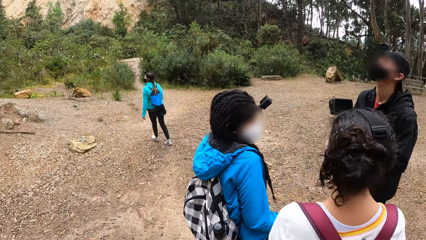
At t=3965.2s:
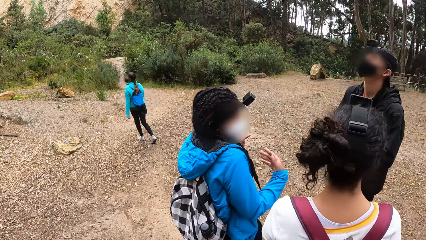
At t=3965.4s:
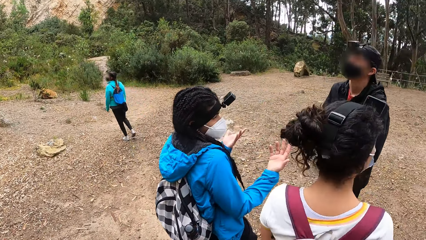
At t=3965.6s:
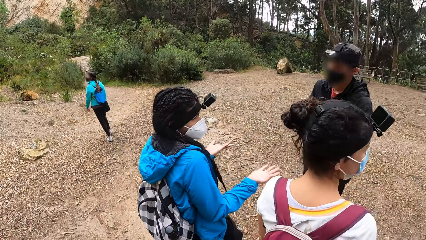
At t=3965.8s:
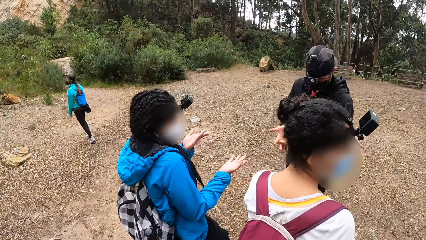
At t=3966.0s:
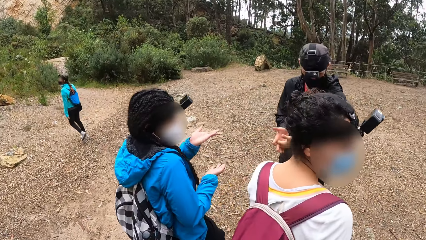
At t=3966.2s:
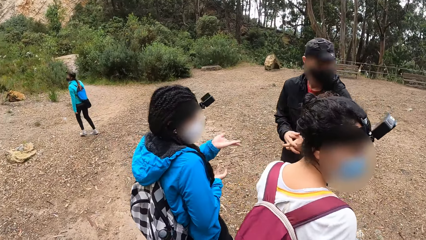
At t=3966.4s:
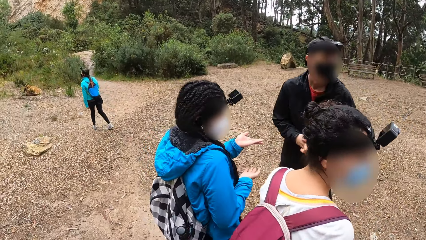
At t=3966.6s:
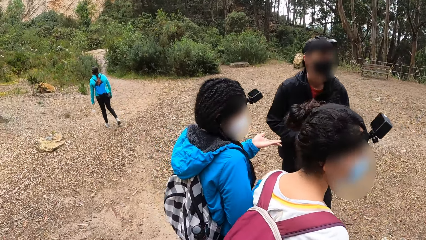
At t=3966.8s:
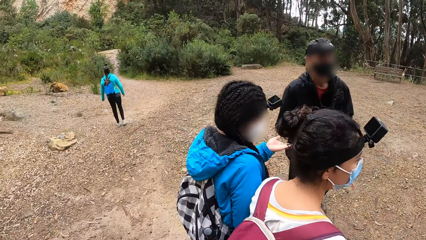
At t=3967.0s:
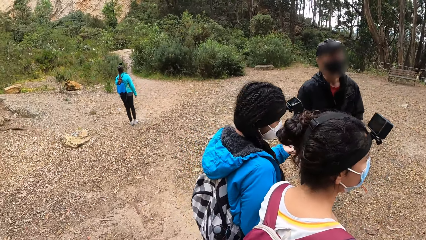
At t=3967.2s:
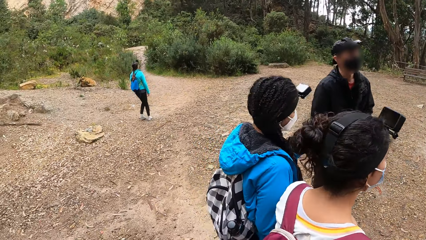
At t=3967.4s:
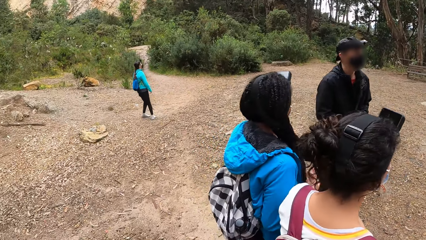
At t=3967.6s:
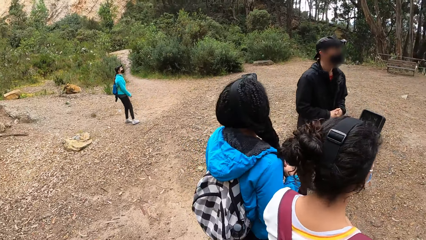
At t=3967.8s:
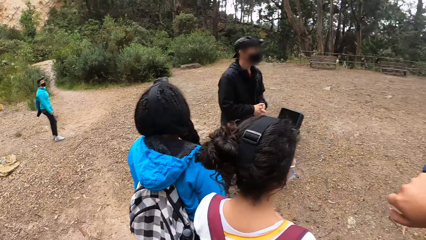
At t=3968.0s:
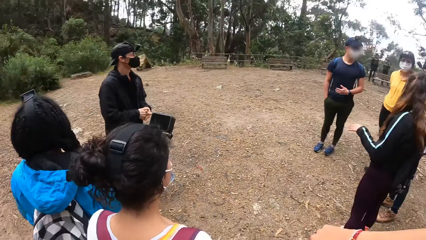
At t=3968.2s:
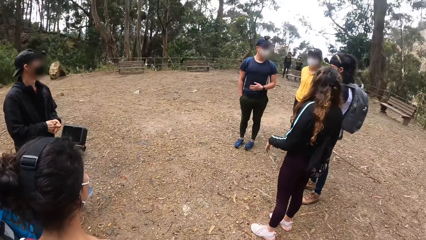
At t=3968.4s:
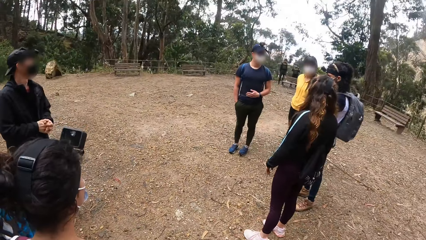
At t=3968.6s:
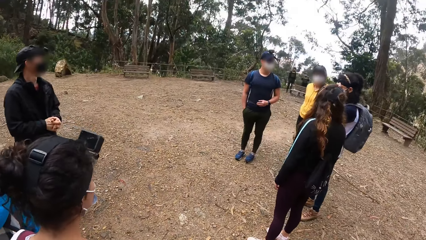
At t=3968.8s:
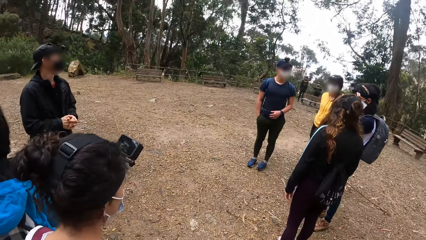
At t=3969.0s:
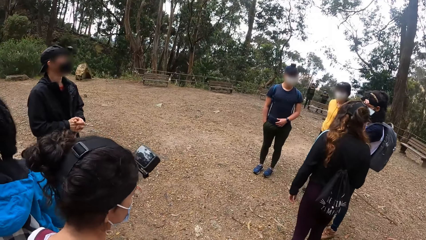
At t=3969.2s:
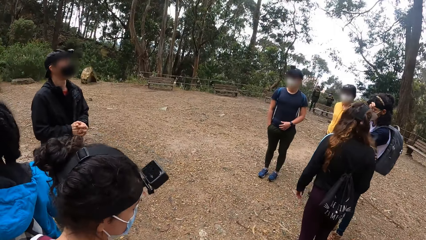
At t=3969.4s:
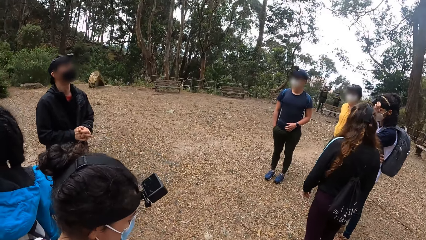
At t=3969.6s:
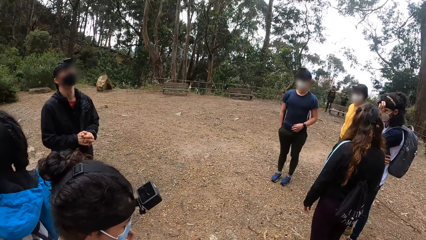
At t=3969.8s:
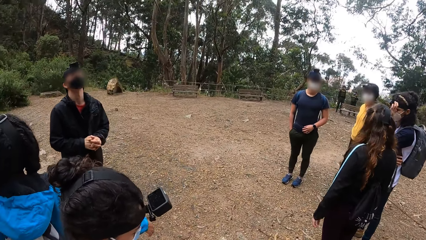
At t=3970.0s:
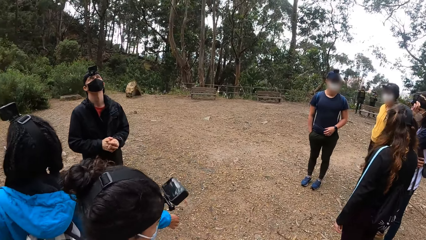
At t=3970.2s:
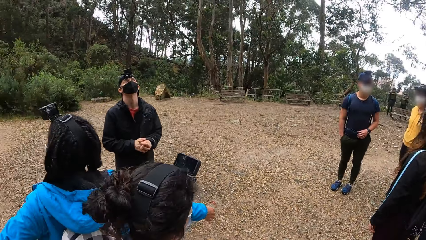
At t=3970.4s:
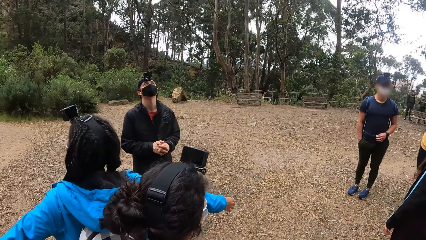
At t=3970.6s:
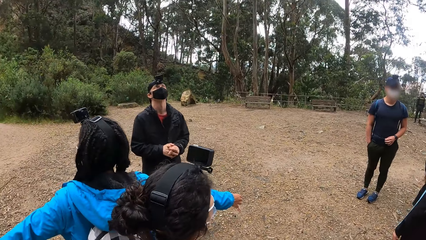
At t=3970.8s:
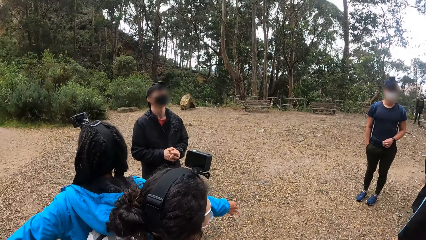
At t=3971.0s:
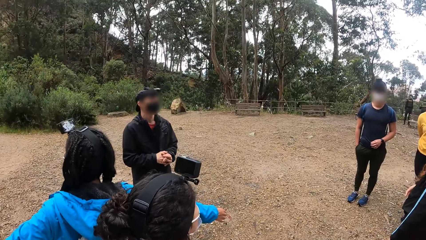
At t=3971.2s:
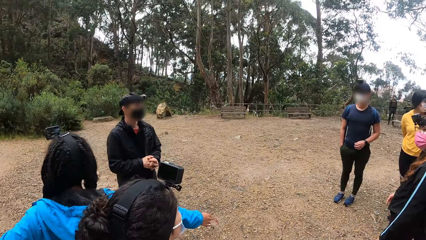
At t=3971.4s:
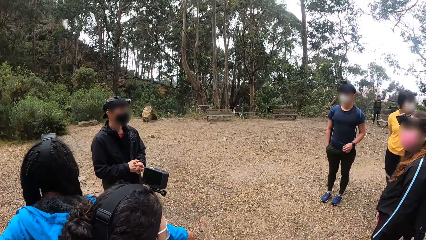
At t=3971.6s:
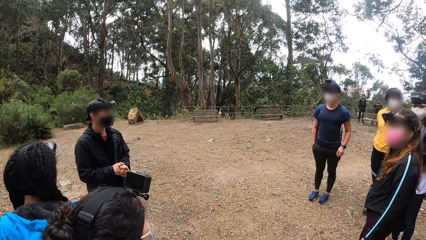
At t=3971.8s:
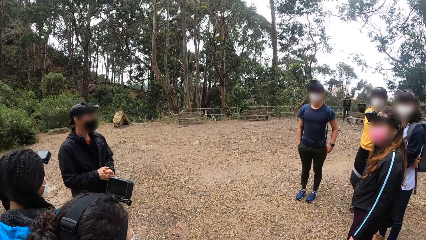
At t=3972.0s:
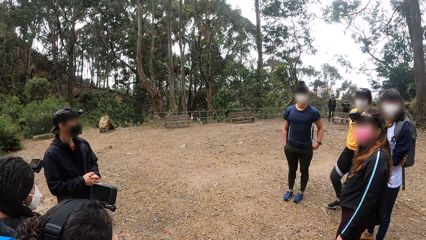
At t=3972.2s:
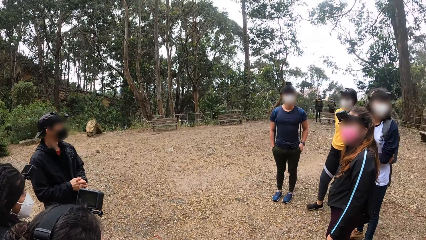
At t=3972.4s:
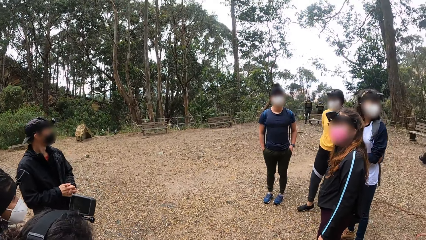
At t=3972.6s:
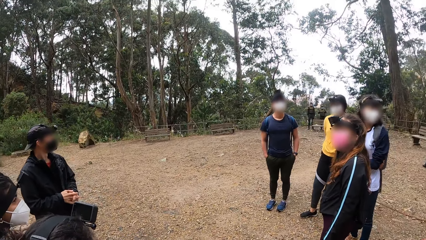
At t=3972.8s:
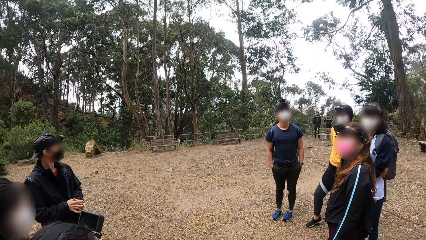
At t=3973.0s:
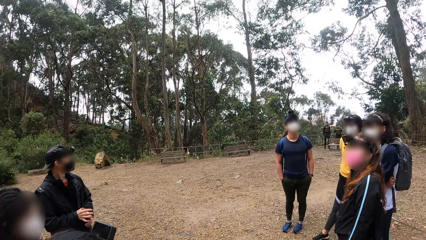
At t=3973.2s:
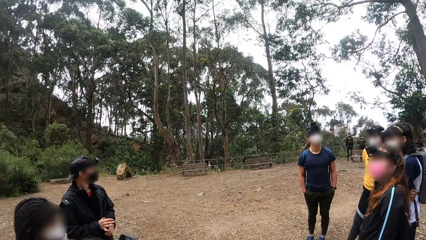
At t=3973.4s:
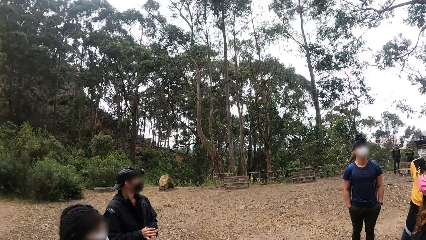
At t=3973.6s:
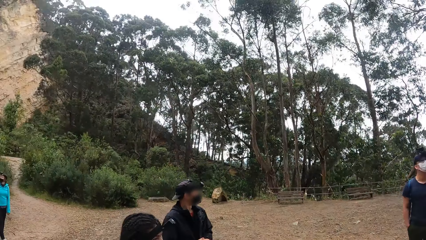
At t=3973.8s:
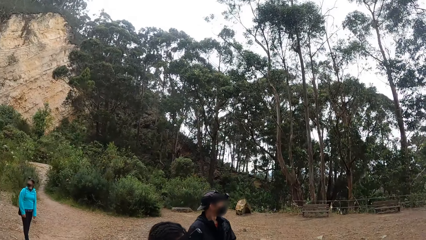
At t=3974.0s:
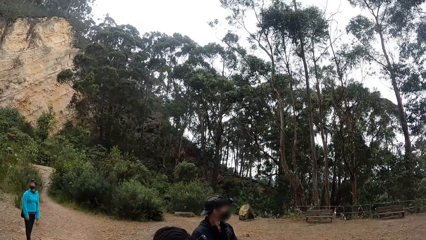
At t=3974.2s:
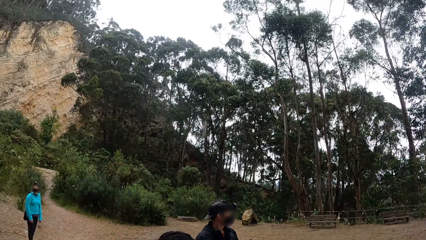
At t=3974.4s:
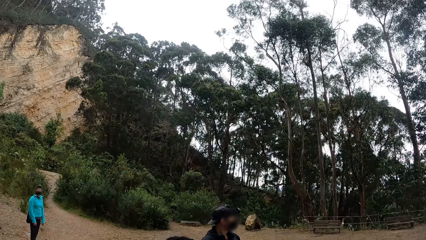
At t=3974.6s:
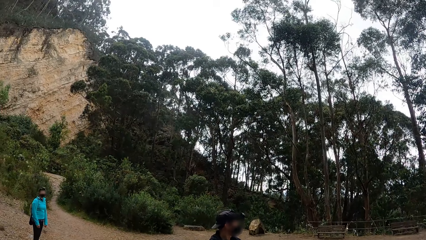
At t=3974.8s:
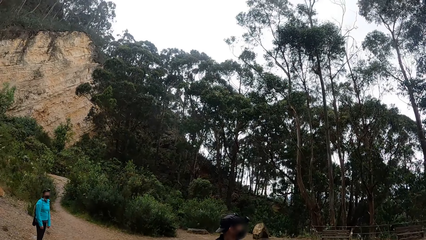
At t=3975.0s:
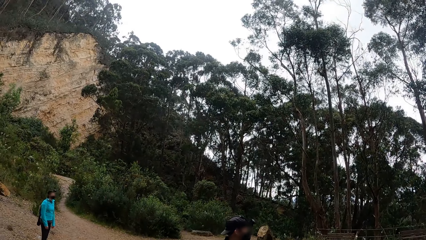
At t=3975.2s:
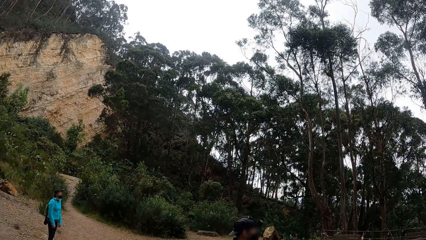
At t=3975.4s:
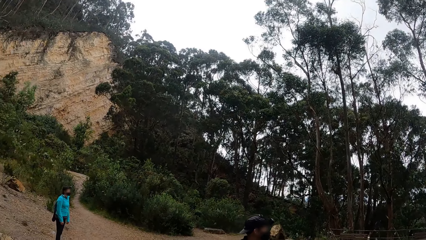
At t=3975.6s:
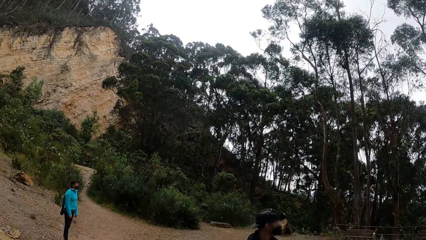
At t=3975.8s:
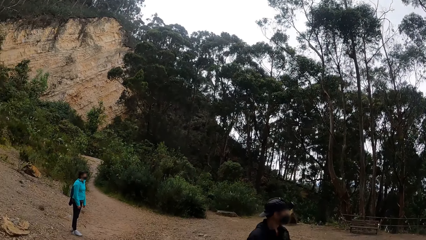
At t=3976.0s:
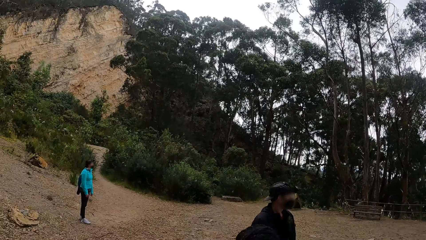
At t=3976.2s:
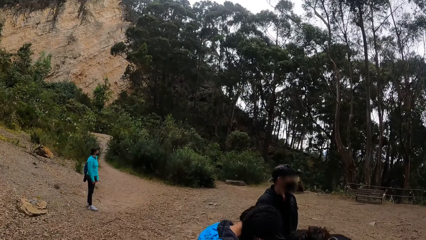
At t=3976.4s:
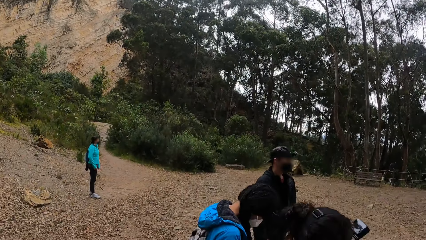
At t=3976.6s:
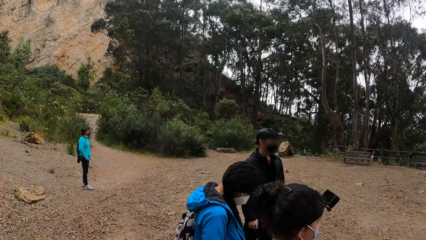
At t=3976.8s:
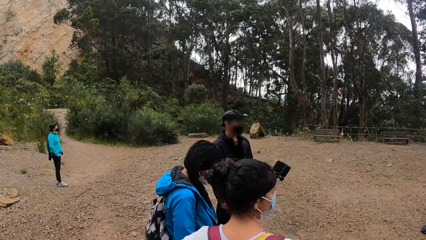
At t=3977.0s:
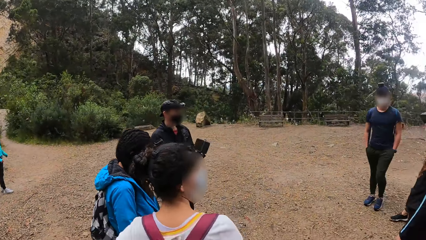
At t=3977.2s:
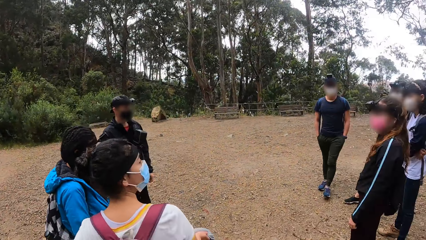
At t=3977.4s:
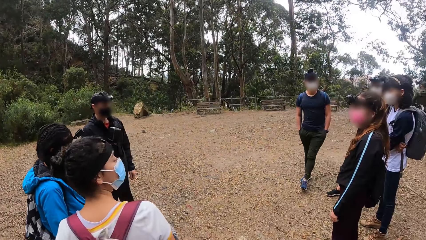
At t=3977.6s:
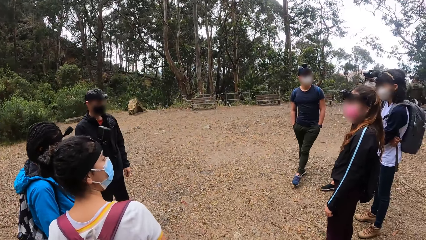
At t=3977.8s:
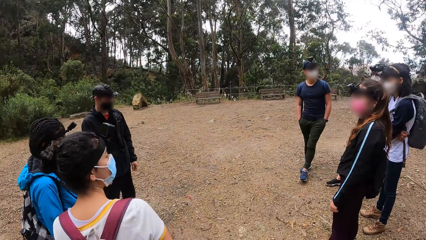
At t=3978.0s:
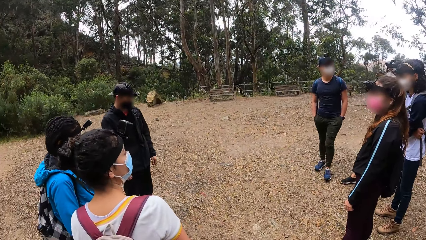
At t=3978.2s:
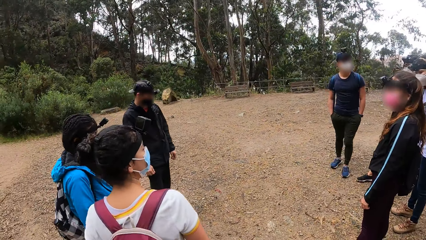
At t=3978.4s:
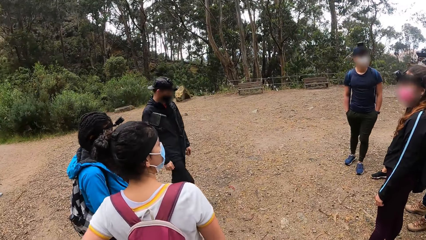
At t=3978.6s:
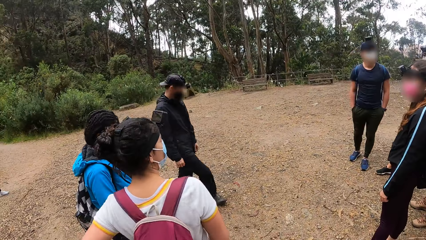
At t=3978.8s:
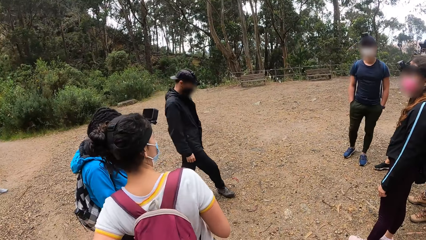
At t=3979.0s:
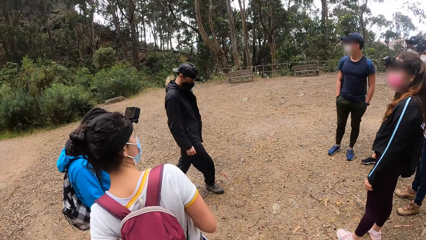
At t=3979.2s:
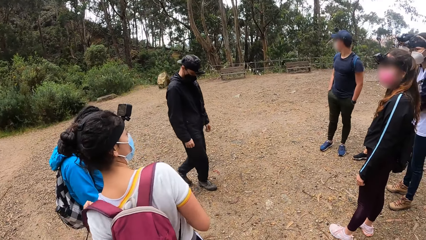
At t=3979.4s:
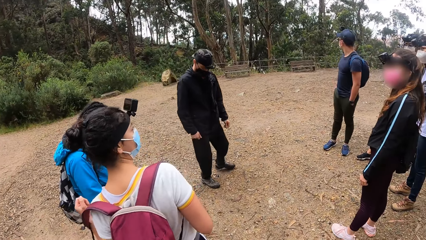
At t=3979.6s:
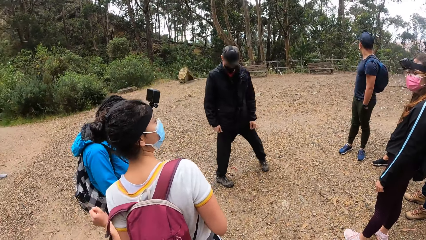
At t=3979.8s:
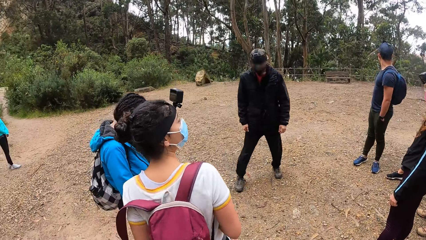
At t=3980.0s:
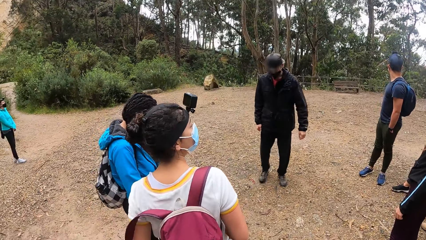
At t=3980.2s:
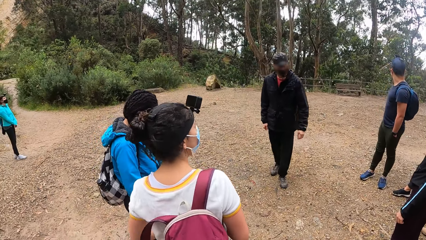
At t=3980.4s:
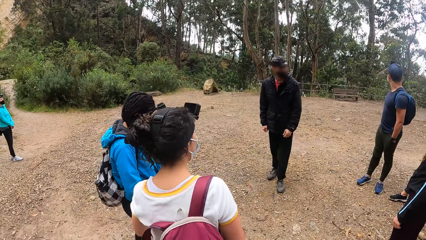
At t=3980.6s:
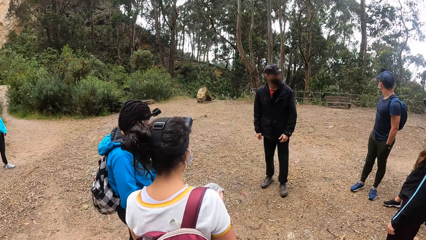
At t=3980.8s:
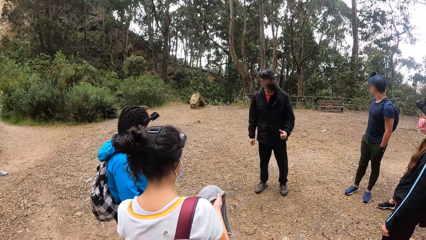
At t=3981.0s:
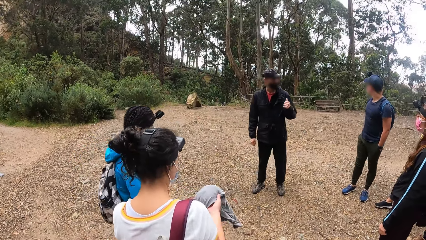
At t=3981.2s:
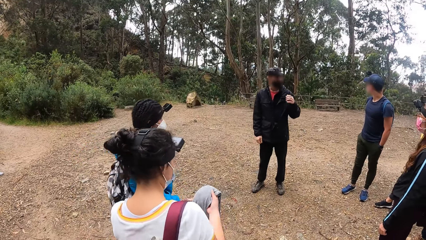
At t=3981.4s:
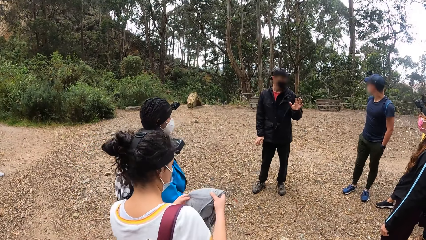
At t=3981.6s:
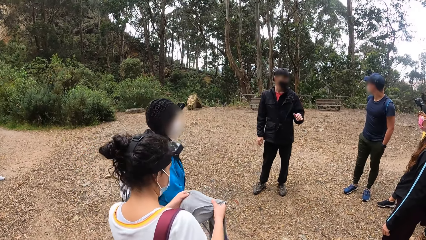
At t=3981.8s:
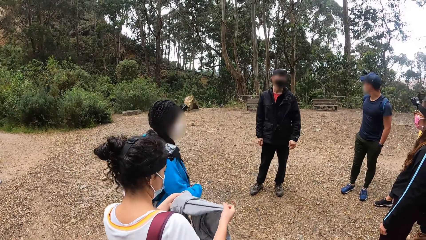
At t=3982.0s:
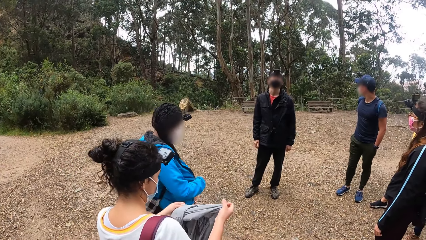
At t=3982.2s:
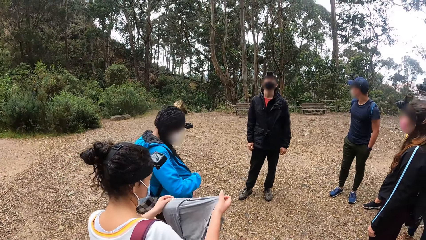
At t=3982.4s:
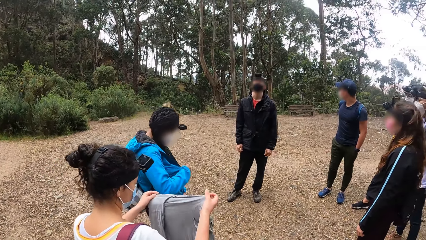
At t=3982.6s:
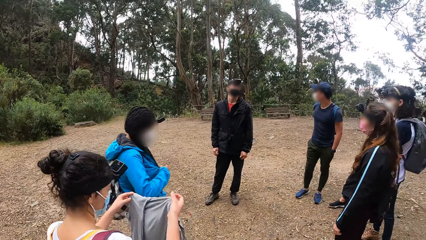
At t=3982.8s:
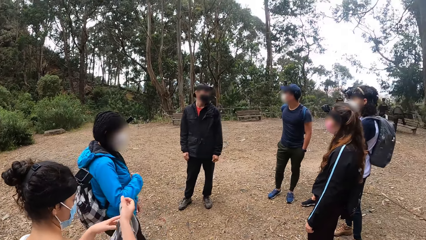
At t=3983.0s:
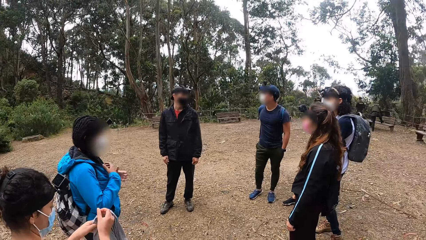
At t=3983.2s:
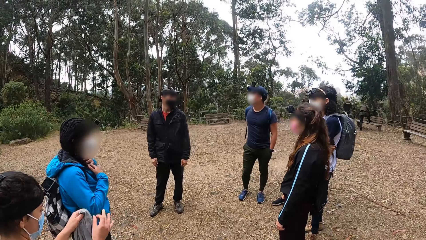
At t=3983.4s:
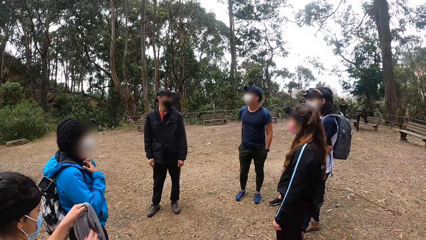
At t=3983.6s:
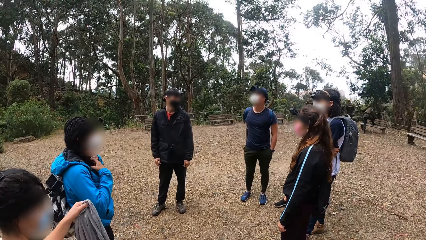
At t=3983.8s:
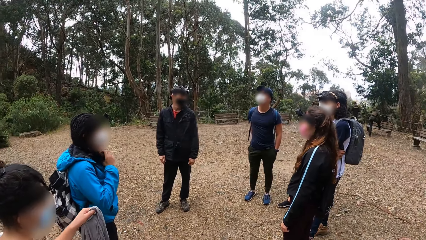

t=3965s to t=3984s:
A person converses with another person. The camera wearer looks around. A third person removes a bag at the back. The third person straightens a sweater.
